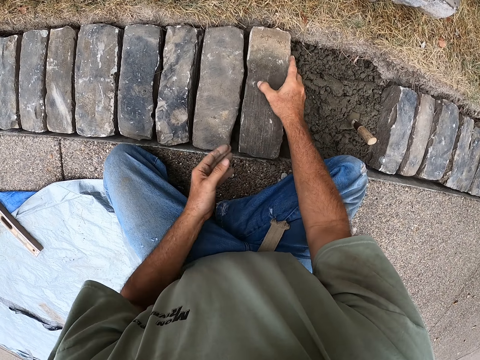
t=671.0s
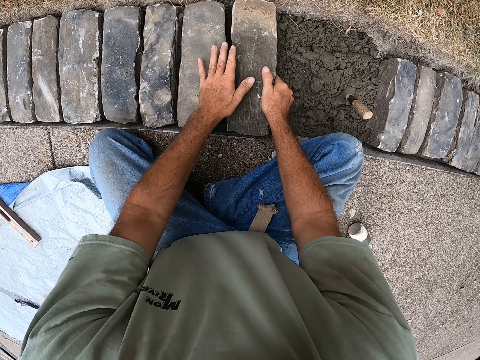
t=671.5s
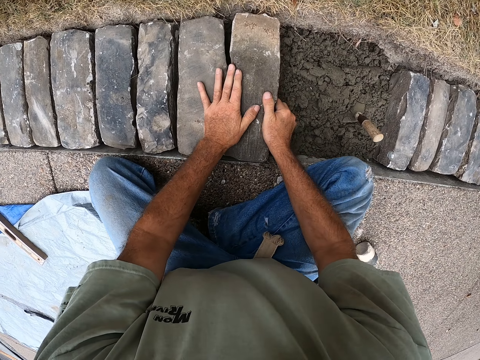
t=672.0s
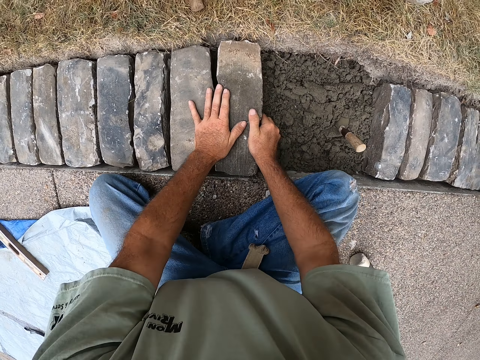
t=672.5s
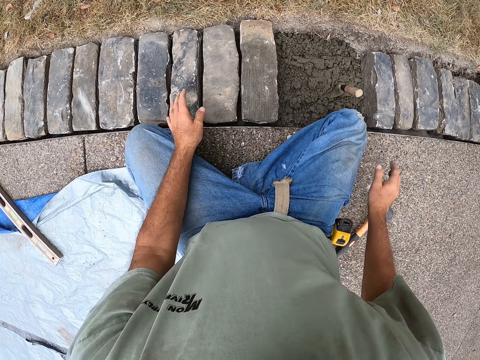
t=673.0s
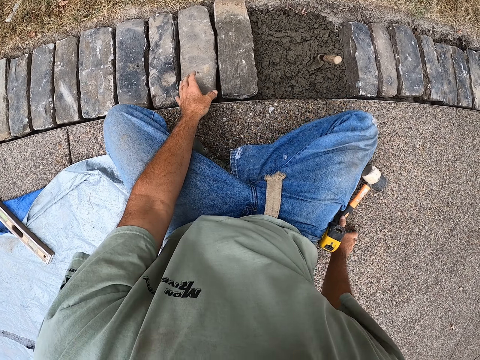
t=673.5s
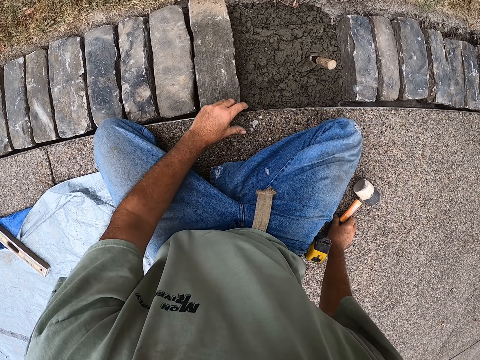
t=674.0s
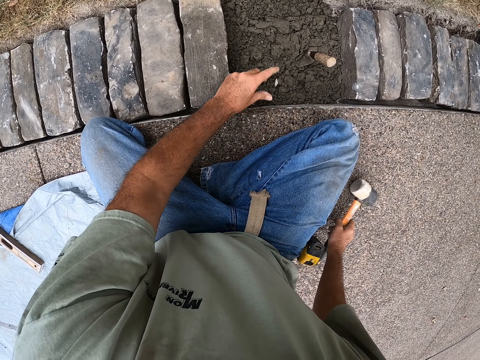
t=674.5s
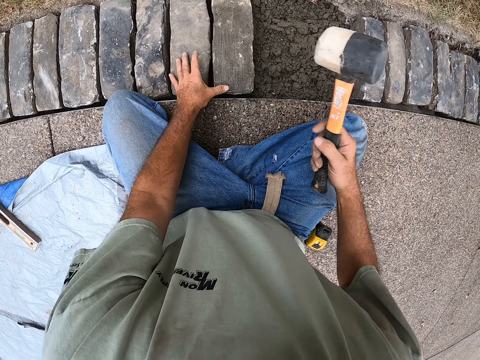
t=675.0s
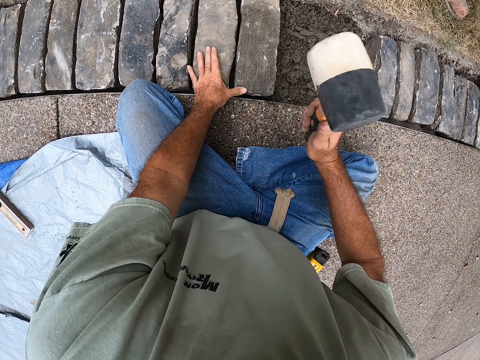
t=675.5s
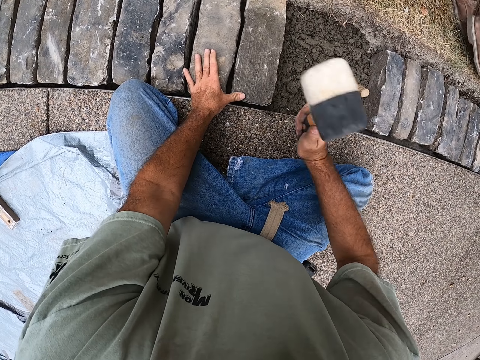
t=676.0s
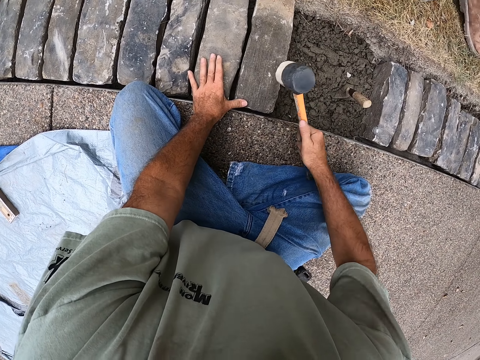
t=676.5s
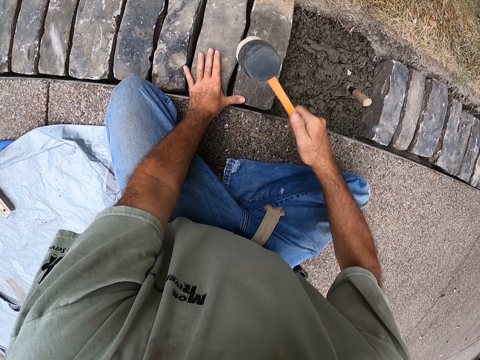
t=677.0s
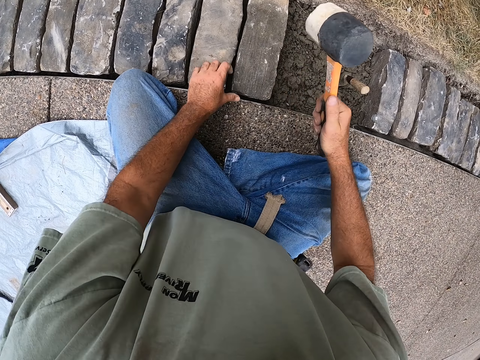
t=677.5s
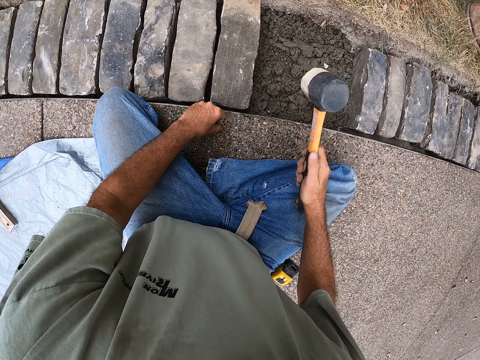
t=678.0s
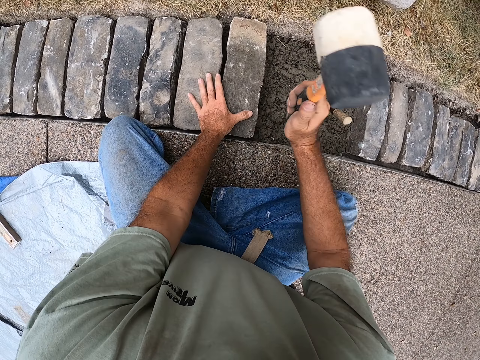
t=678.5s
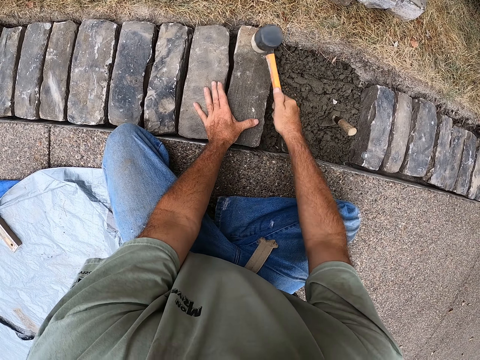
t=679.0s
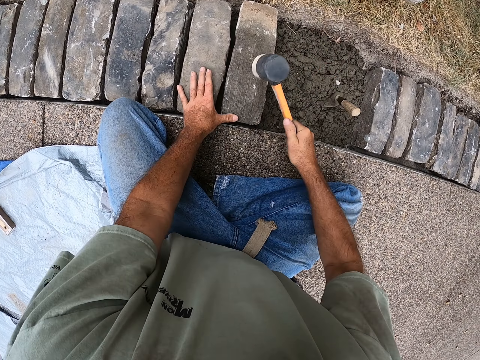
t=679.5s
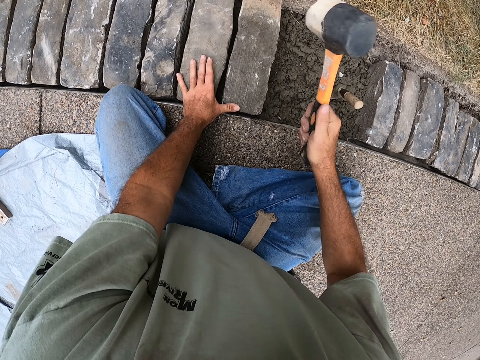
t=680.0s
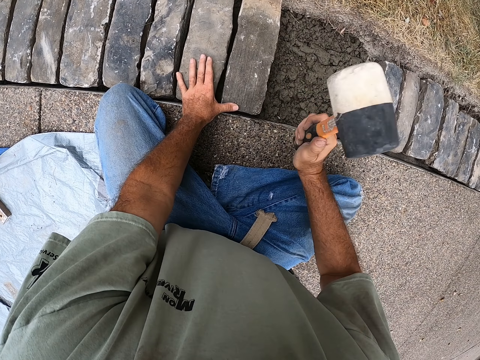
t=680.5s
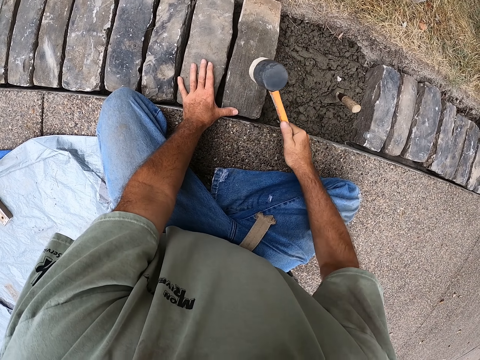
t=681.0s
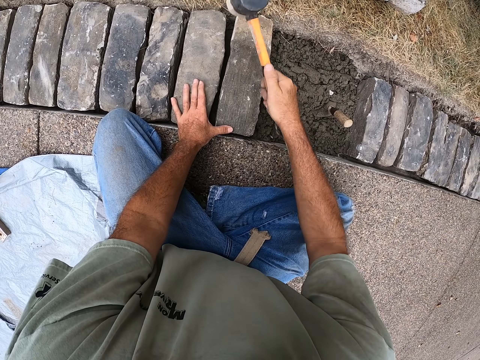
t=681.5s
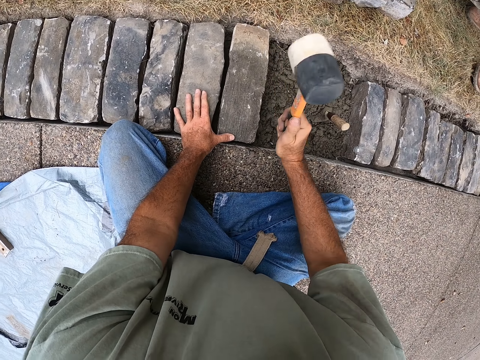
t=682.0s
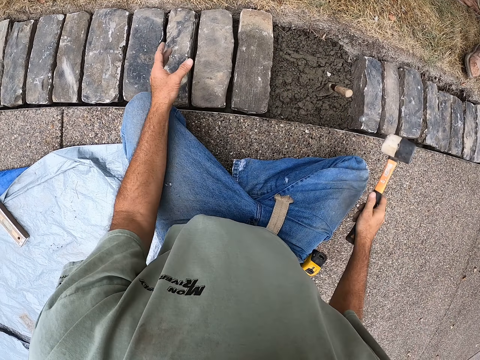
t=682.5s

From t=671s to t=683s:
The camera wearer puts the brick in the hole. They take the mallet from the ground. They hit the brick with the mallet.

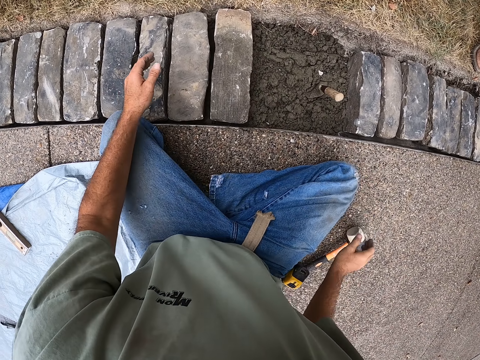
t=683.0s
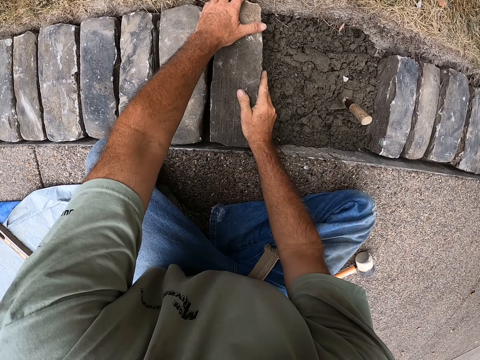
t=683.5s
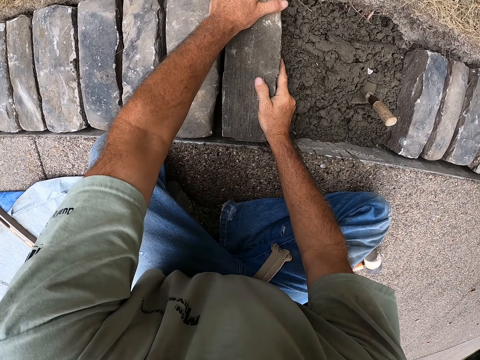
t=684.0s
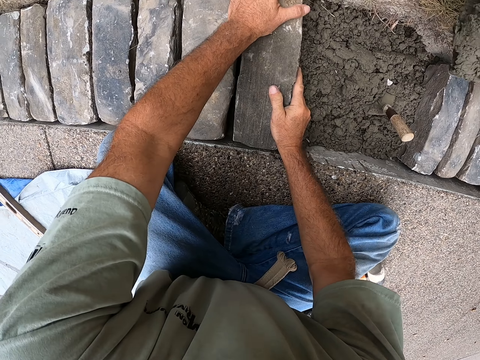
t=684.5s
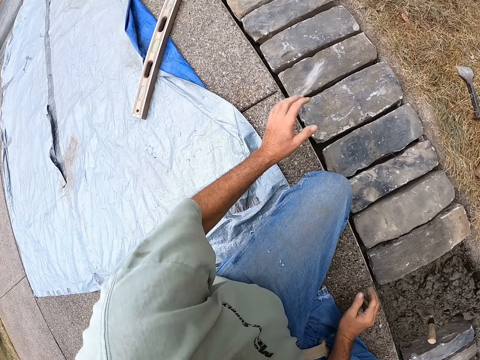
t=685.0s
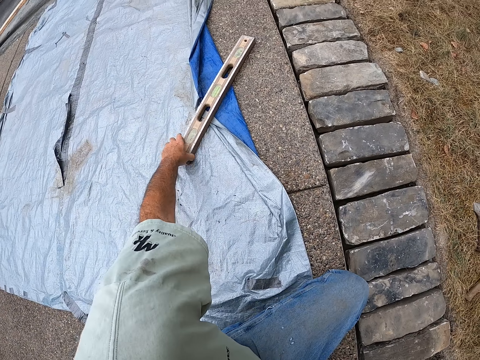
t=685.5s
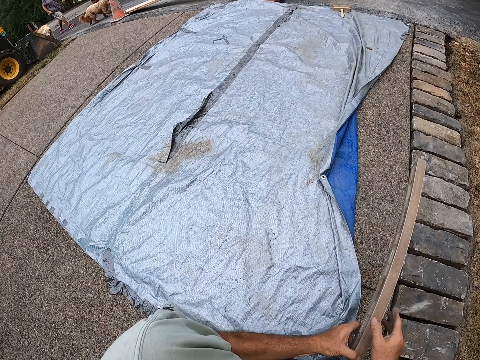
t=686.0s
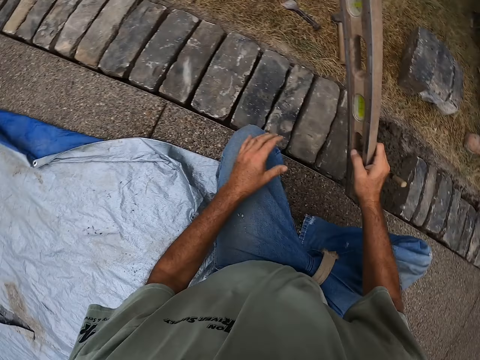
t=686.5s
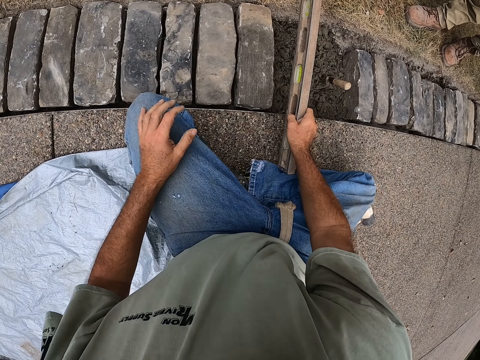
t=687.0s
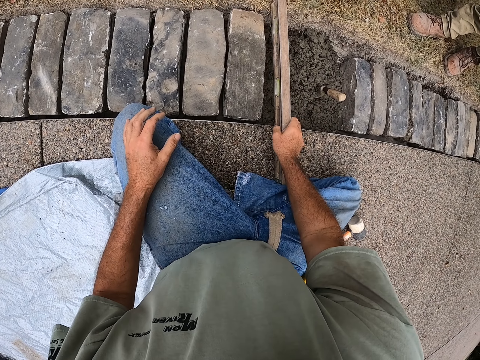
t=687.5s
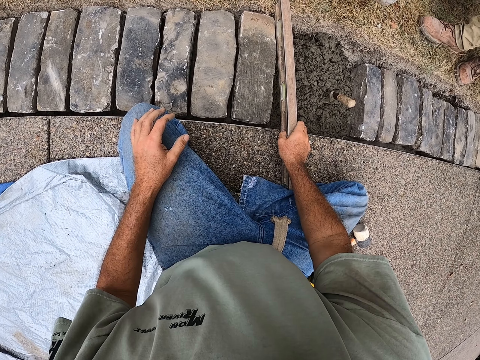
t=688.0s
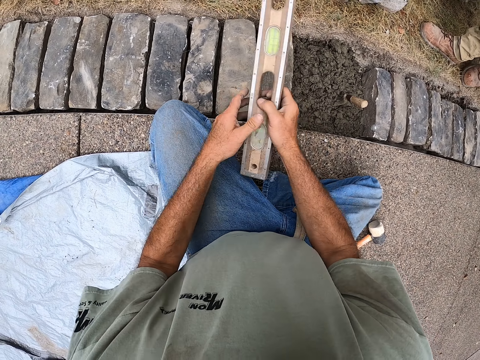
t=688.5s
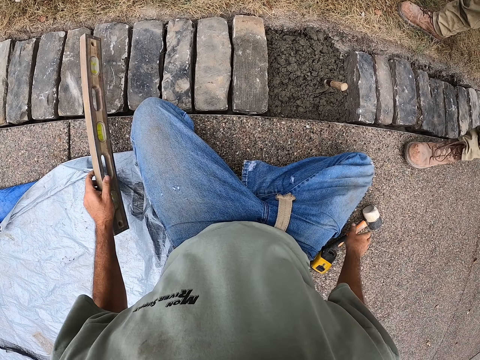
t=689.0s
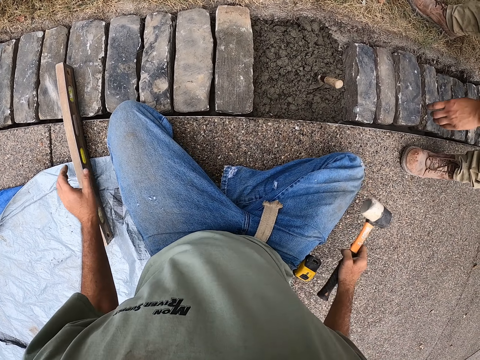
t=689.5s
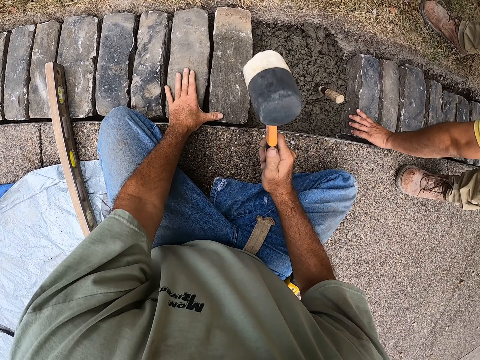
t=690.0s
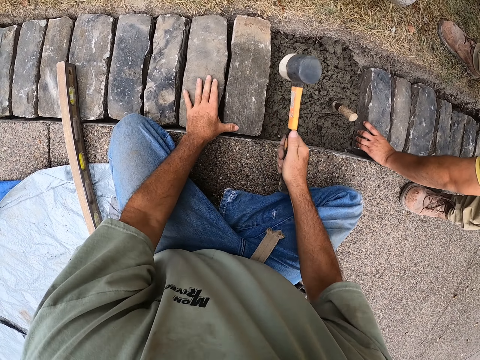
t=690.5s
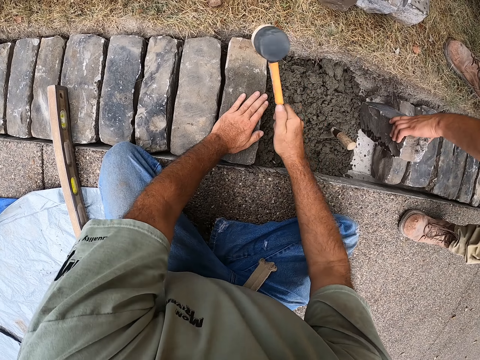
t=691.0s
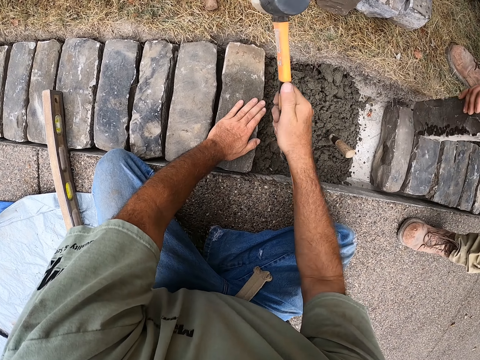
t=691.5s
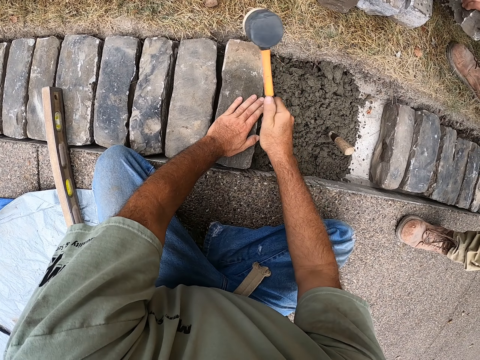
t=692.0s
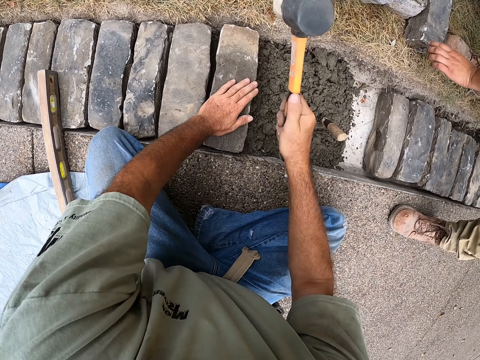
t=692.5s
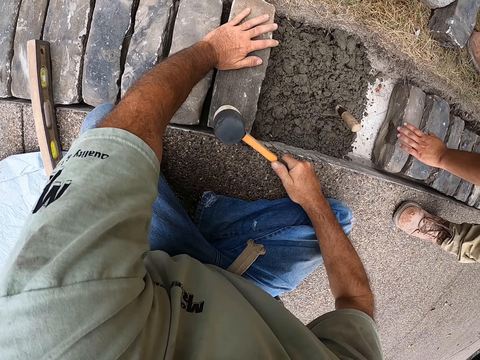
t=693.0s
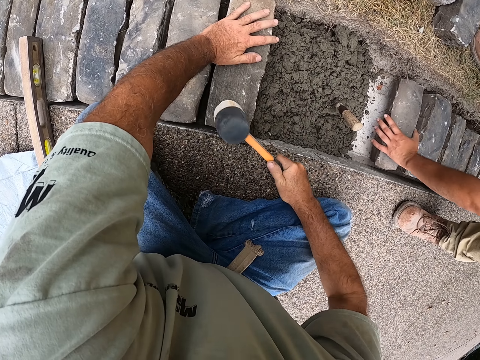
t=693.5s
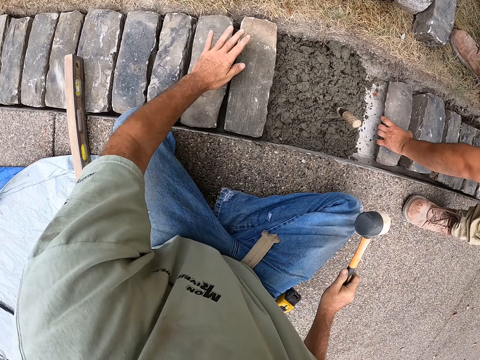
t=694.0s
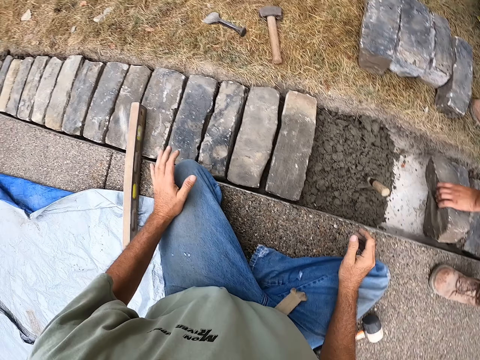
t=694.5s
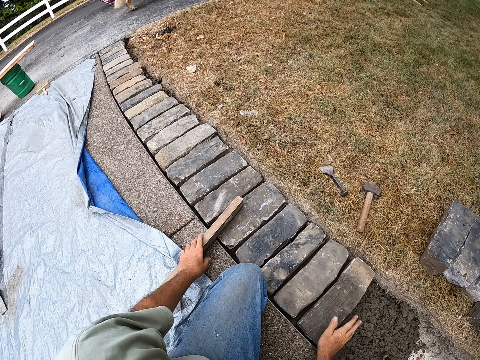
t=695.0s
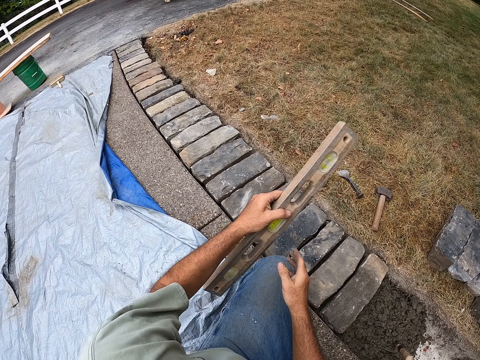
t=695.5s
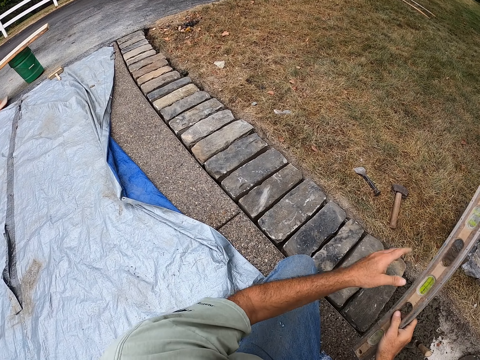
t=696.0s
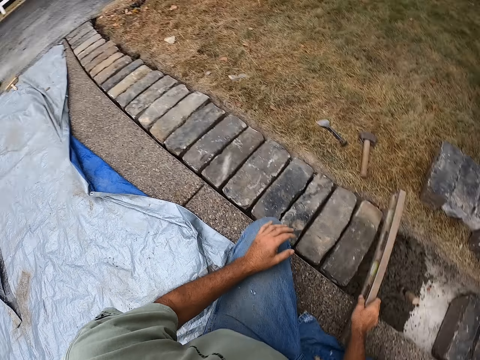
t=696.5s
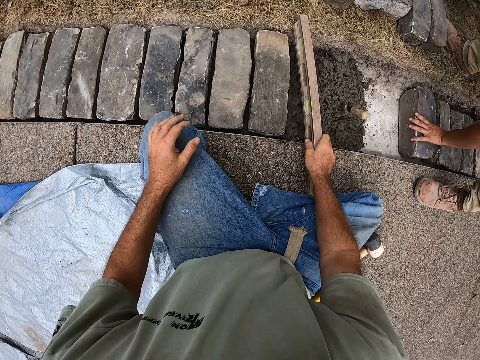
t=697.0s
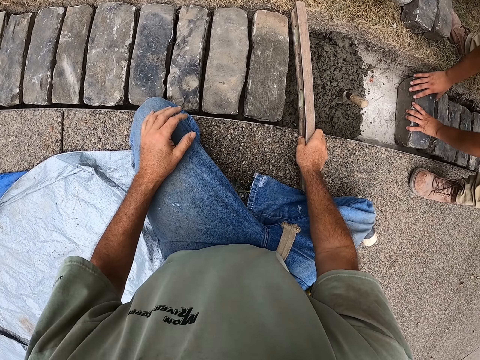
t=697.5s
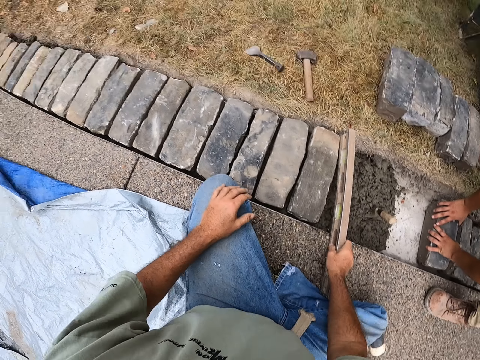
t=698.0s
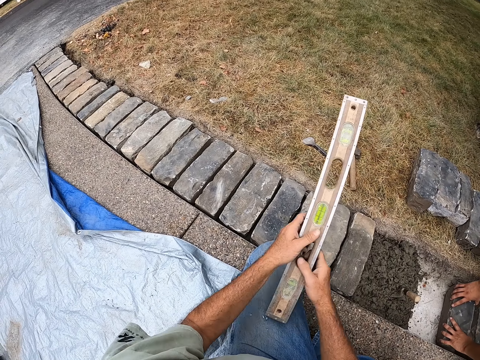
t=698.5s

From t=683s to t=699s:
The camera wearer puts the mallet on the ground. They shake the brick. They take the level tool from the ground. They measure the bricks with the level tool. They put the level tool on the ground. They pick the mallet from the ground. They hit the bricks with the mallet. A man takes the bricks from the ground. The camera wearer puts the bricks on the ground. They put the mallet on the ground. They take the level tool from the ground. They measure the bricks with the level tool.
